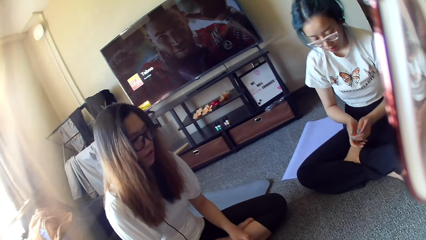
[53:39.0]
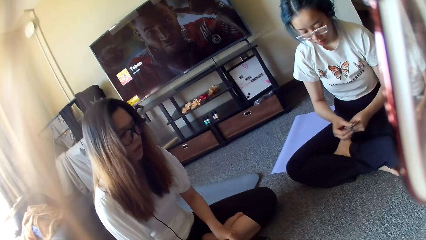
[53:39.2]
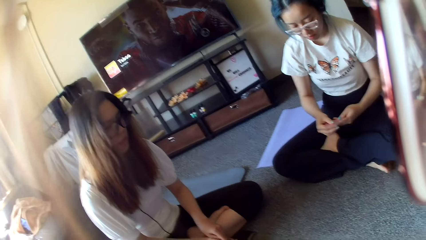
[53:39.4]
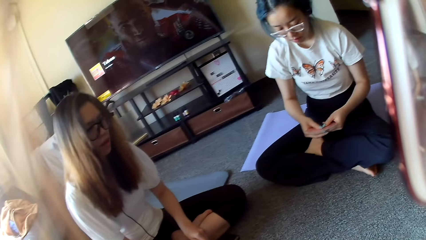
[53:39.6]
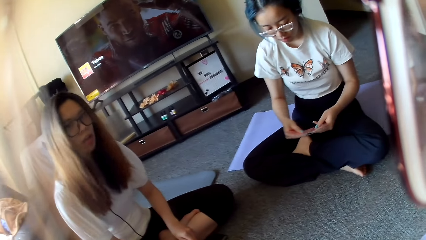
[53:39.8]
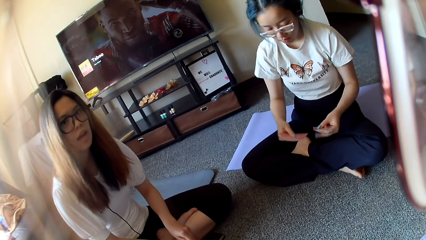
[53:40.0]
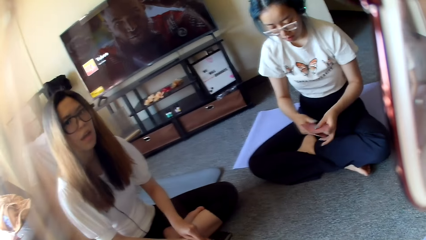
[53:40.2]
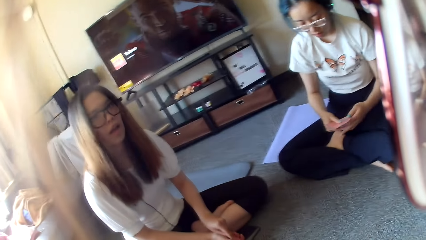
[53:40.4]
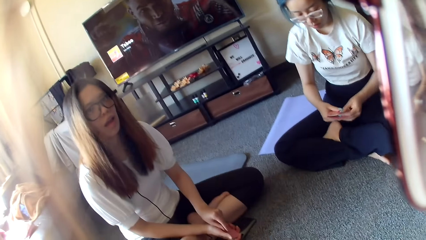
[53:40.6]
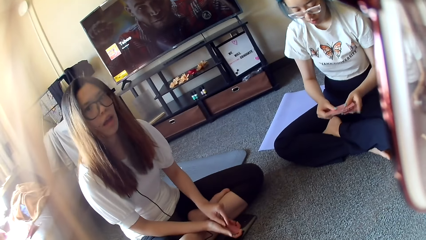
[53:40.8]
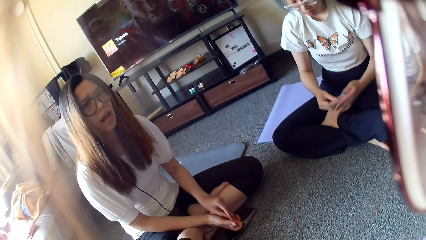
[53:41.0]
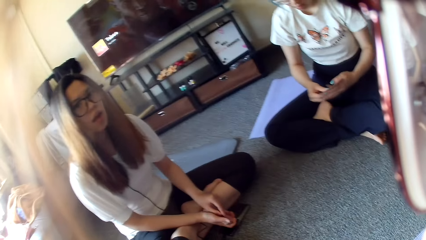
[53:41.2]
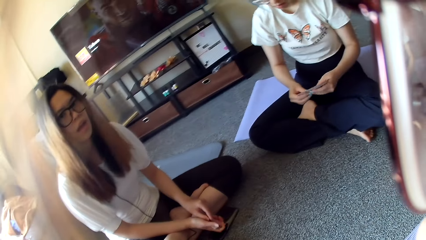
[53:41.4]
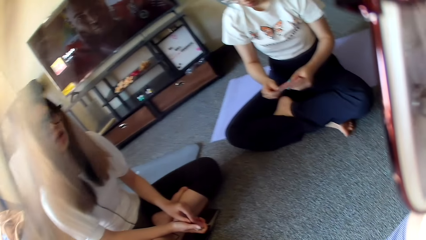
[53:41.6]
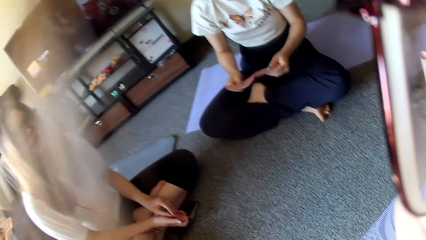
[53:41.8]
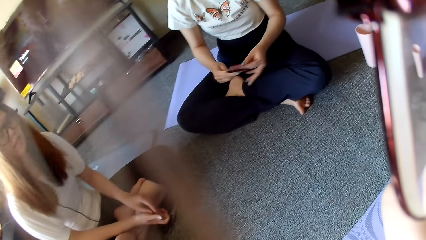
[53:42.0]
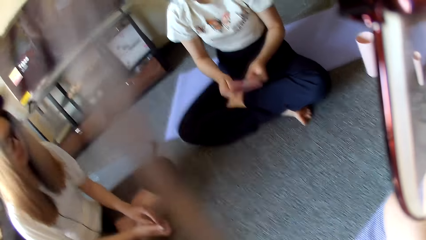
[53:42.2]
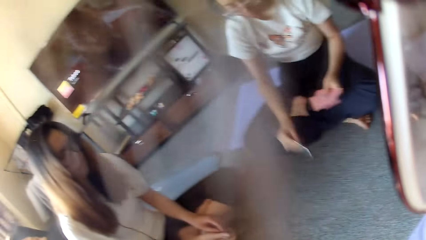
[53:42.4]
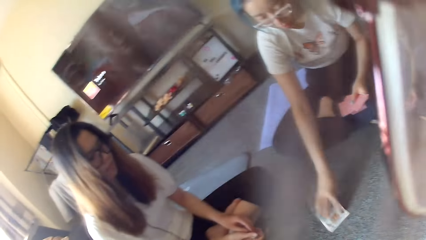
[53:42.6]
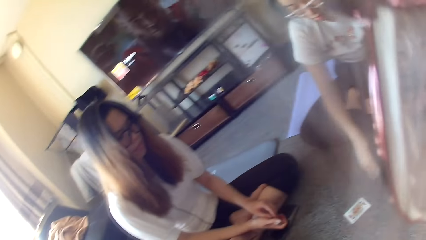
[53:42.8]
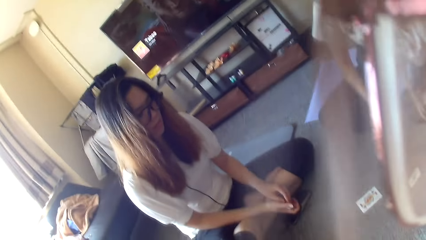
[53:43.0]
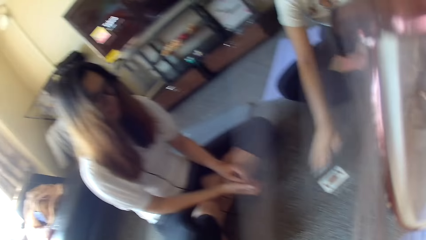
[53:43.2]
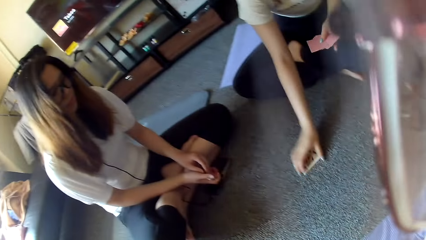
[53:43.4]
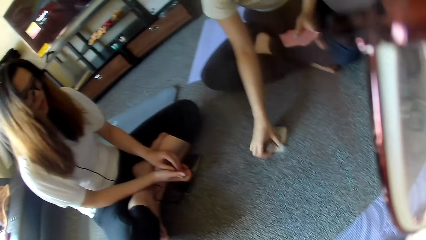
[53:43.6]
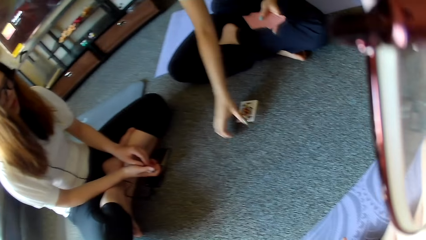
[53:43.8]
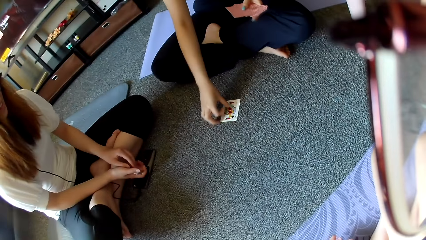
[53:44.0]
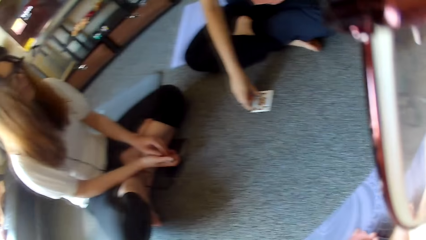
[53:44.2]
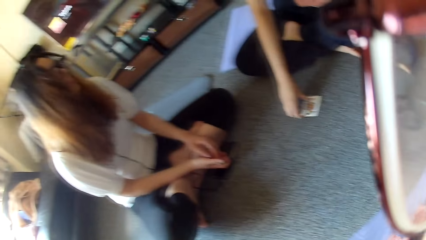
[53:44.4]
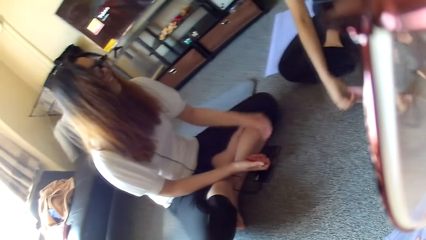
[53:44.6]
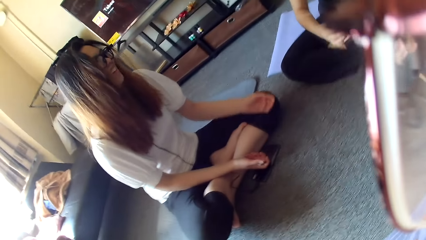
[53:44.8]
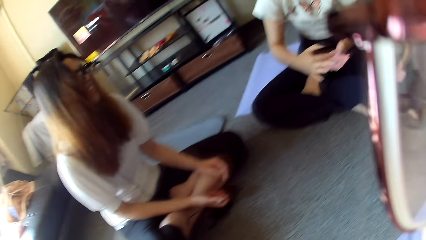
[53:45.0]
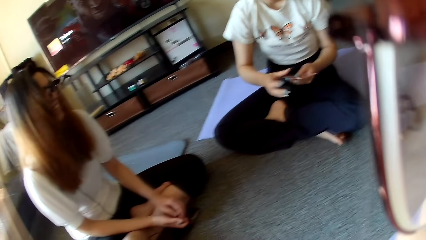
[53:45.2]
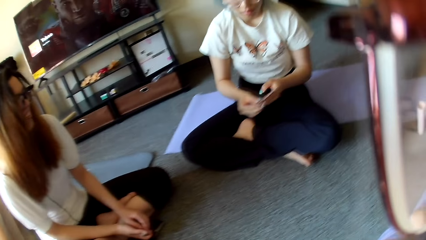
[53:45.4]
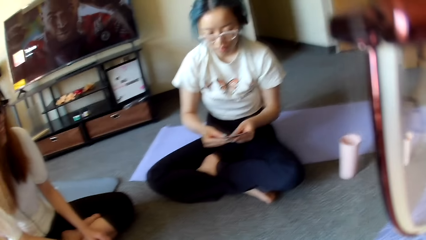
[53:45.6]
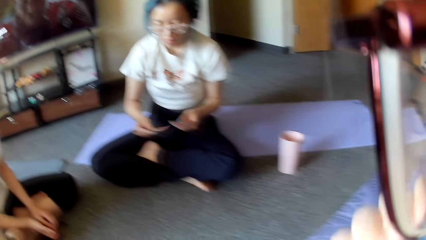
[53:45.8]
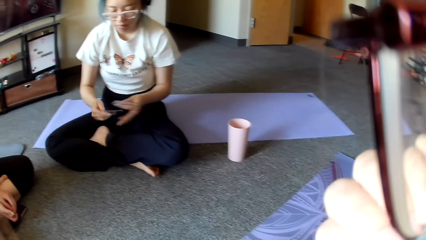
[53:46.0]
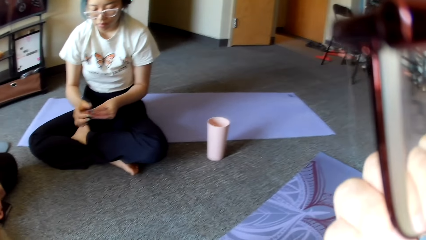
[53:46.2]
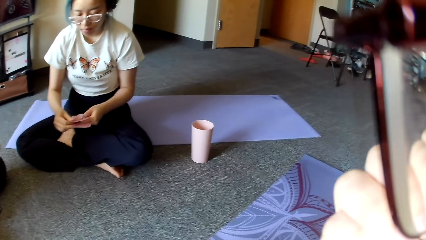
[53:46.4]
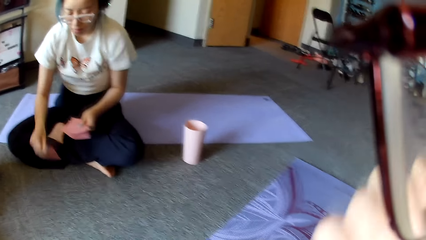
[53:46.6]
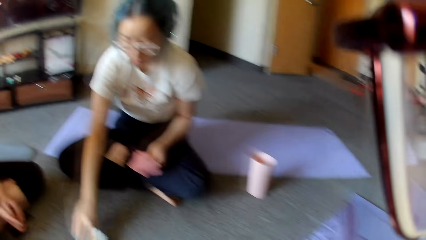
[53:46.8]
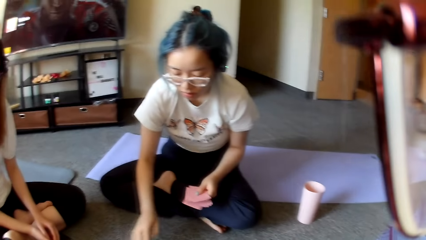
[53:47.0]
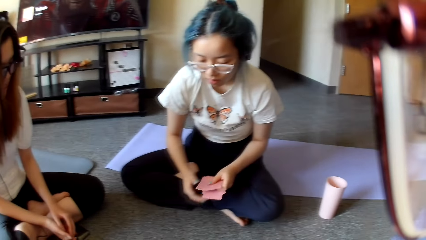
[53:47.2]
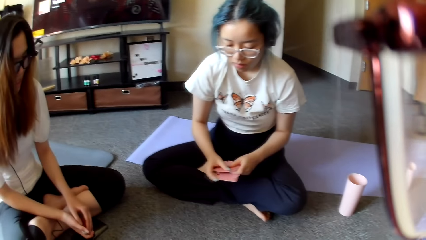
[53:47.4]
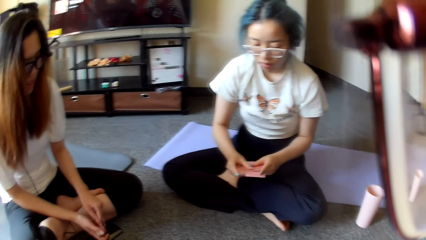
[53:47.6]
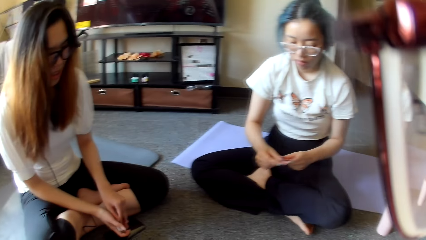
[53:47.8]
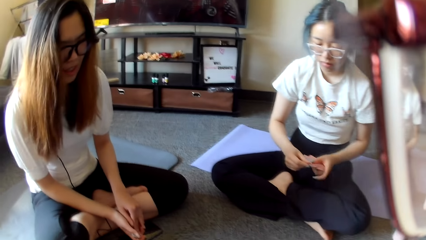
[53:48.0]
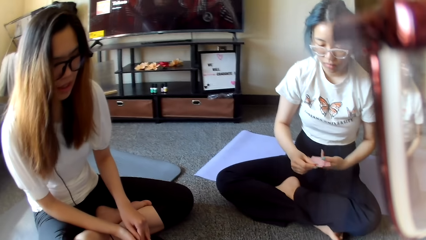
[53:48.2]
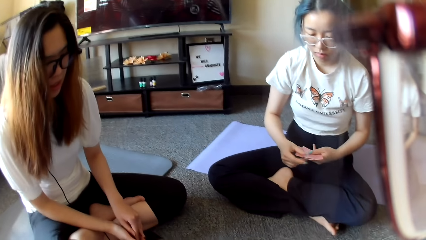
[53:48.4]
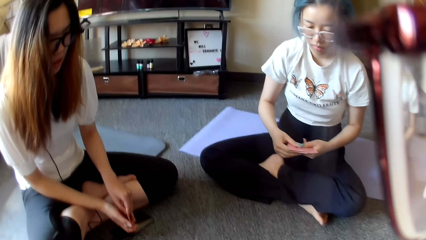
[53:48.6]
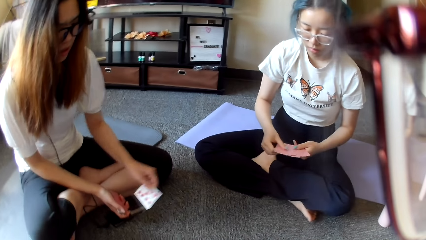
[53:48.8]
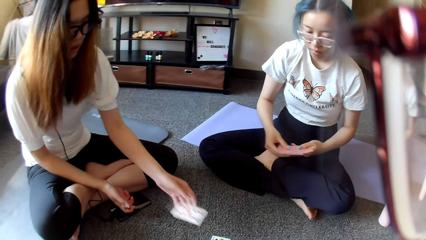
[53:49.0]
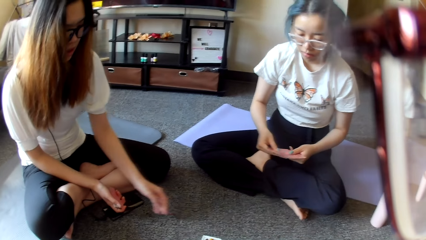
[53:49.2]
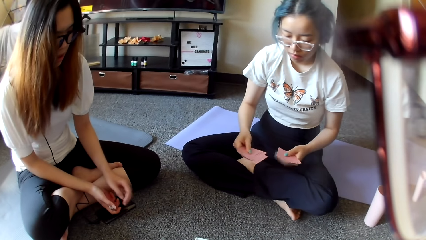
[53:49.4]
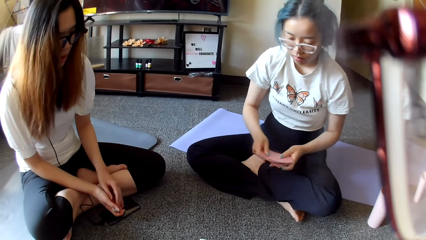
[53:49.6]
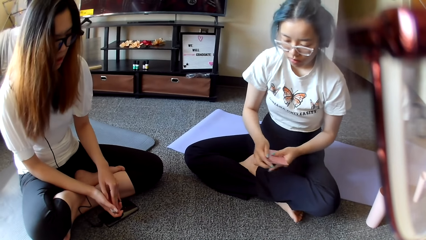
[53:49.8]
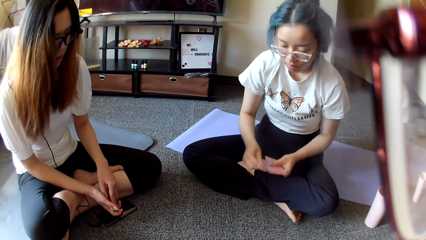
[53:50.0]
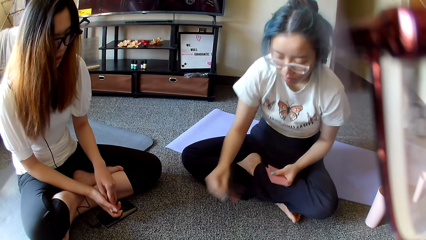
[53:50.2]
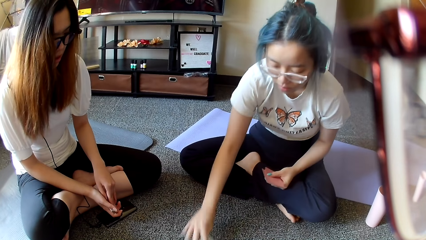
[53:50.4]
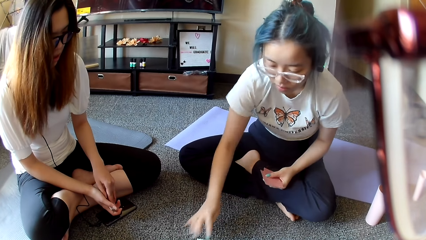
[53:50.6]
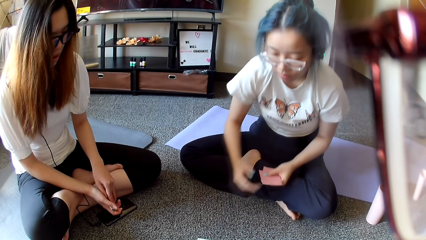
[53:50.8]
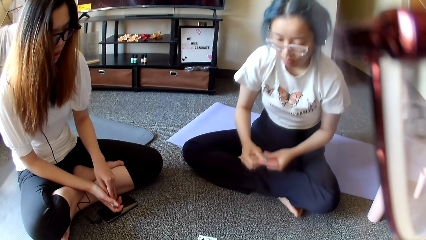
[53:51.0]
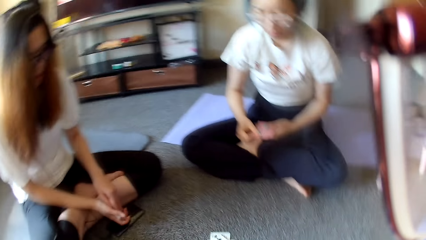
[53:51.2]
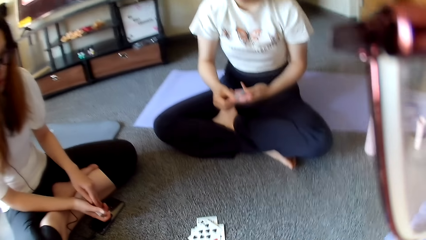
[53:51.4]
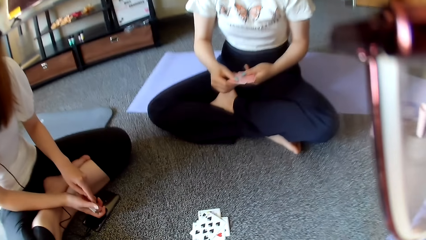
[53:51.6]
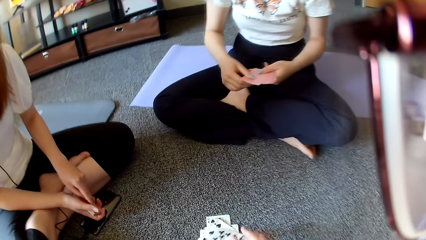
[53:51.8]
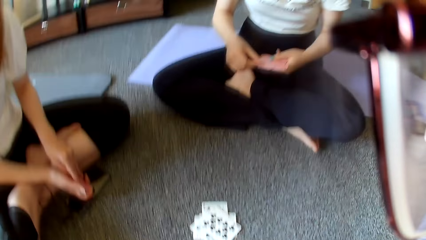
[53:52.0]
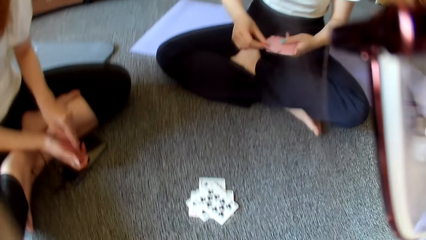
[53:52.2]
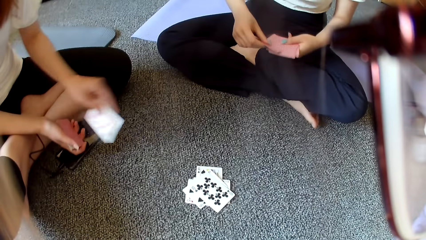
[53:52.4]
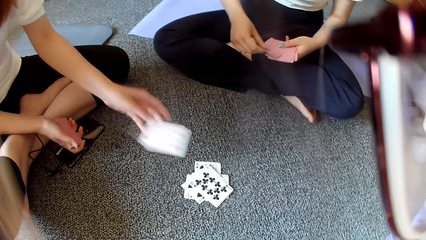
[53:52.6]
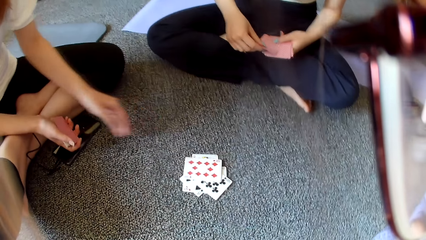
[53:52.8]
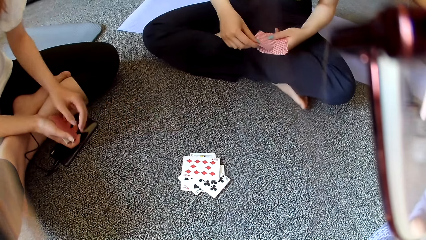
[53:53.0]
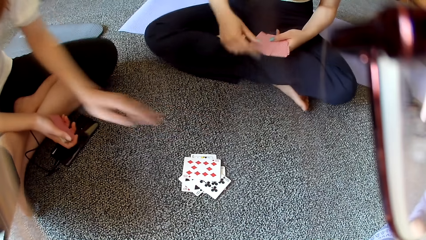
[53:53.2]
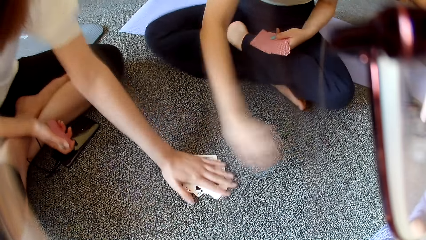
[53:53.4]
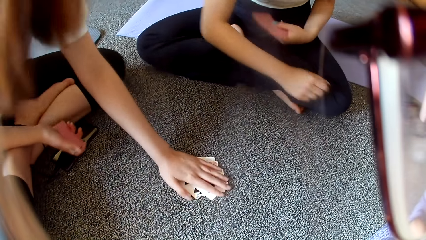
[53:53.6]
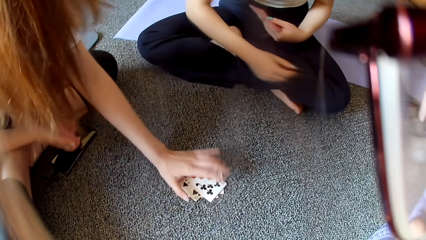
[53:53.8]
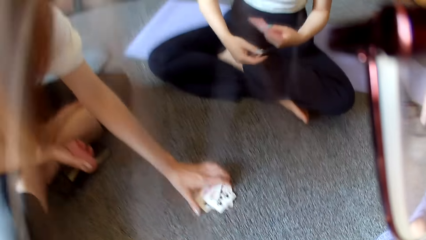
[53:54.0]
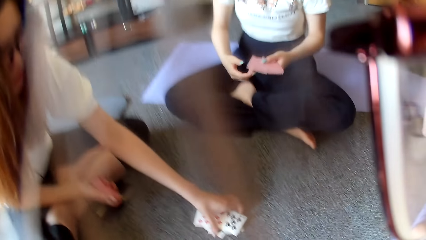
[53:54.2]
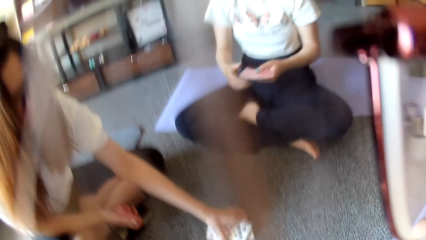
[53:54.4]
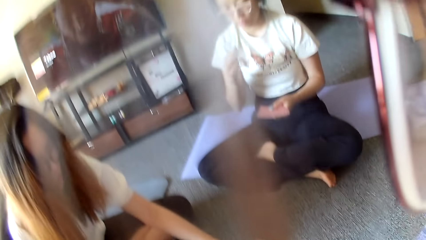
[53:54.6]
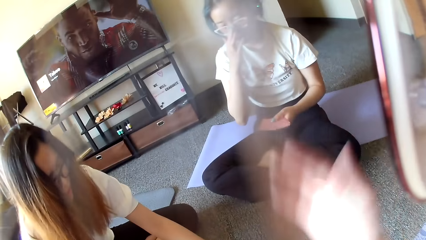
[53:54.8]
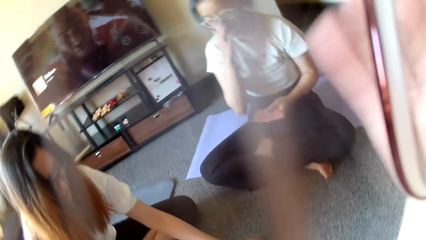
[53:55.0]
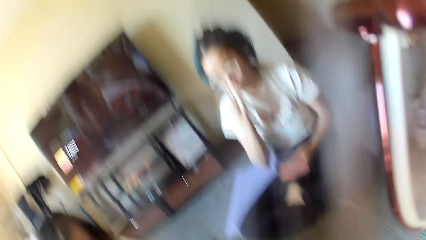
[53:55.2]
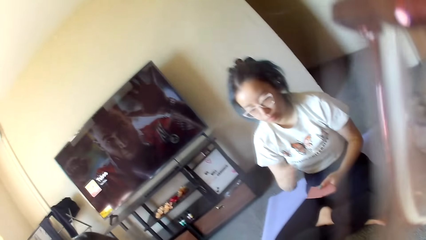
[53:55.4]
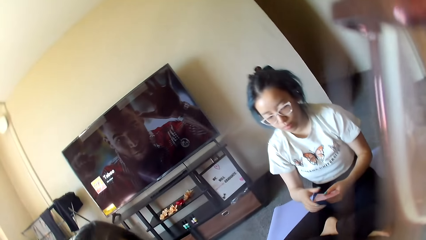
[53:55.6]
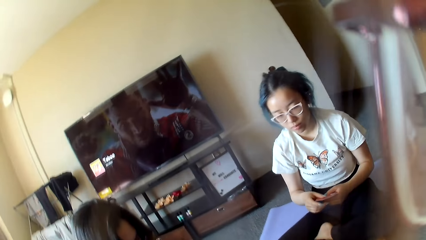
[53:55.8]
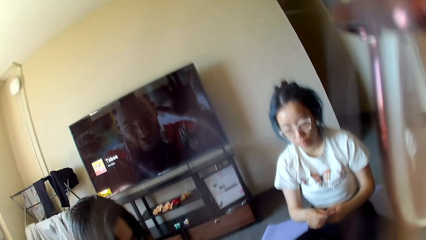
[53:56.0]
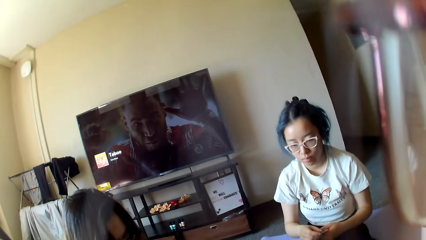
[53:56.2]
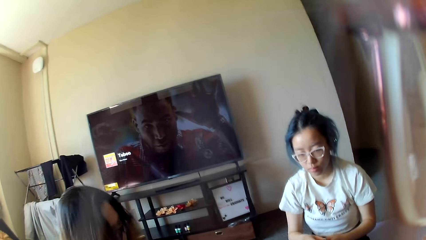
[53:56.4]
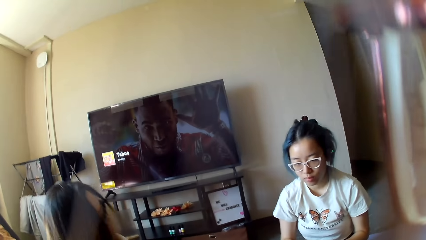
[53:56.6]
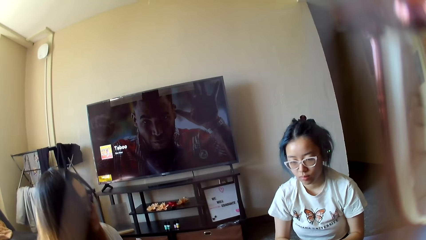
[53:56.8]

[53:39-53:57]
A woman shuffles the cards, plays poker, places a card on the floor and picks up a card. Another woman moves the left hand. The first woman shuffles the cards. The camera wearer lifts the hand. The first woman places a card on the floor and plays poker. The other woman plays poker and places a card on the floor. The first woman places a card on the floor and plays poker. The camera wearer places a card on the floor. The other woman plays poker and places a card on the floor. The first woman grabs the cards. The other woman picks up the cards on the floor. The first woman touches the sunglasses.
